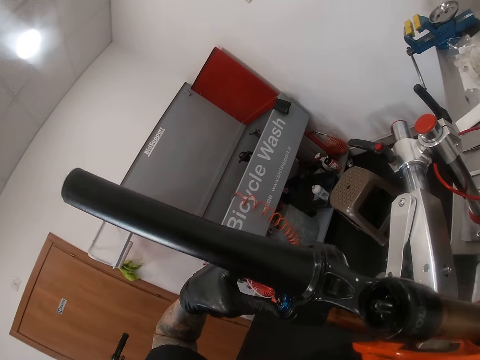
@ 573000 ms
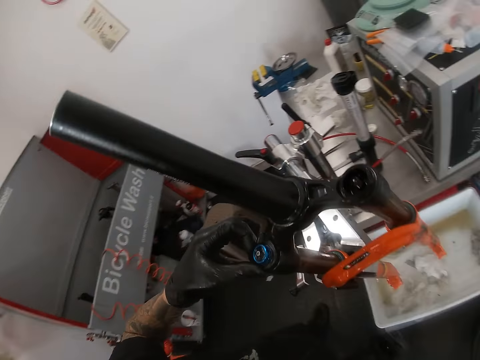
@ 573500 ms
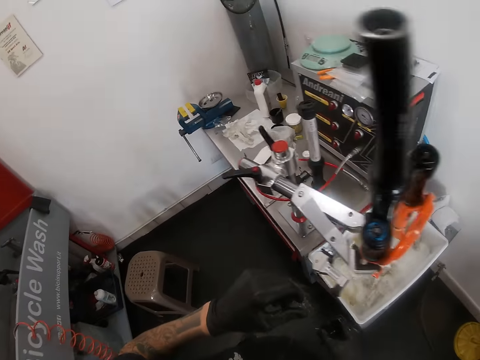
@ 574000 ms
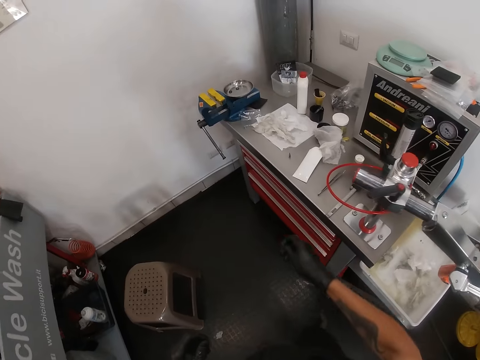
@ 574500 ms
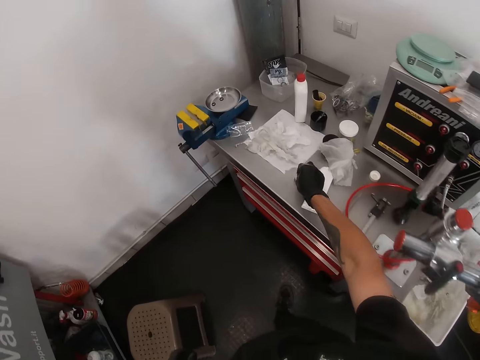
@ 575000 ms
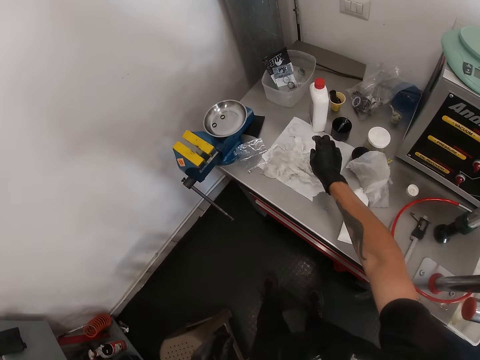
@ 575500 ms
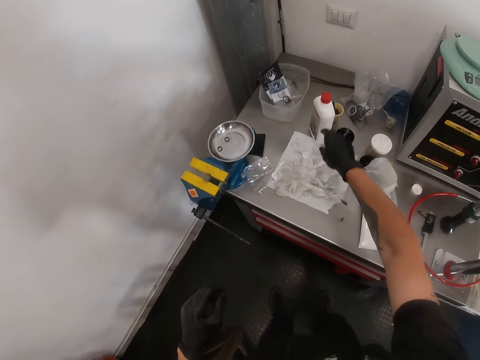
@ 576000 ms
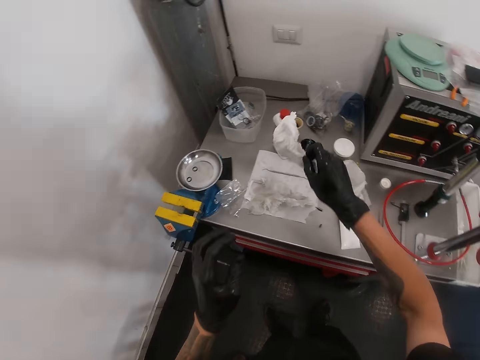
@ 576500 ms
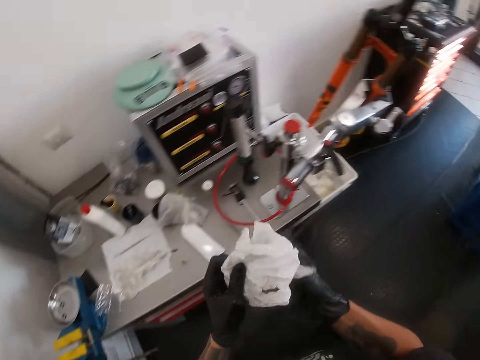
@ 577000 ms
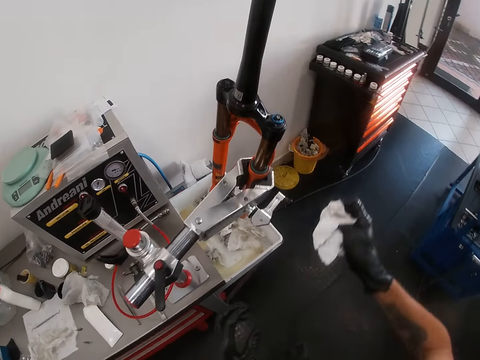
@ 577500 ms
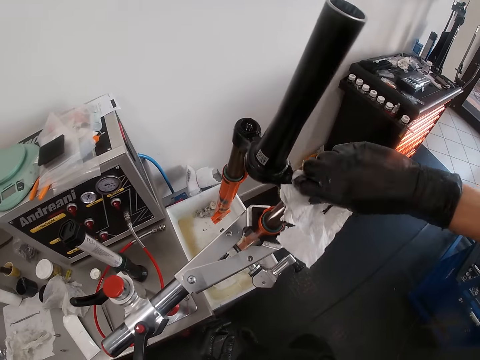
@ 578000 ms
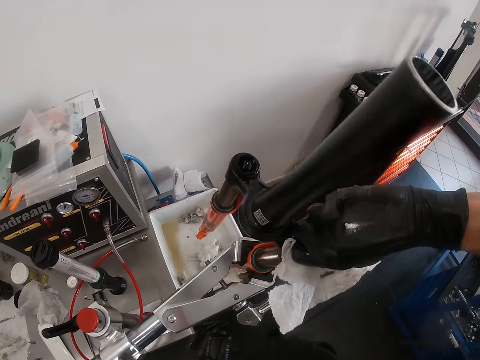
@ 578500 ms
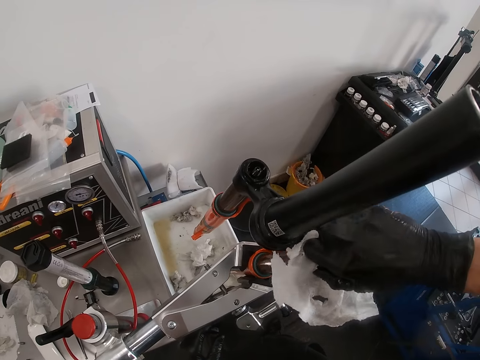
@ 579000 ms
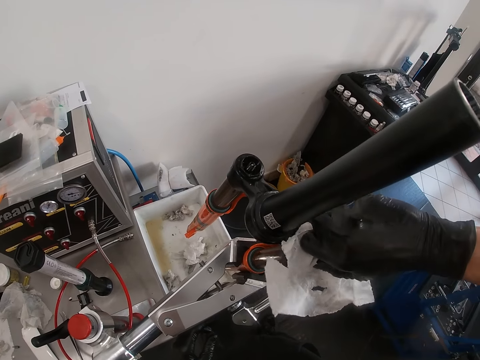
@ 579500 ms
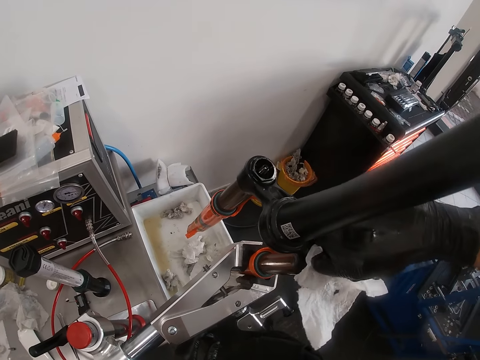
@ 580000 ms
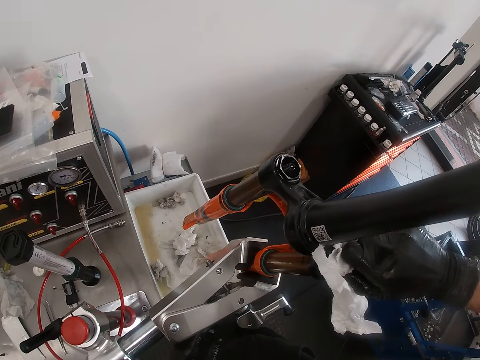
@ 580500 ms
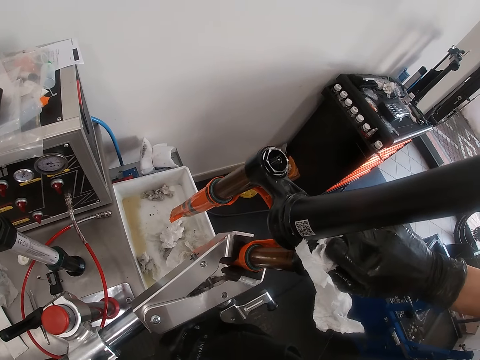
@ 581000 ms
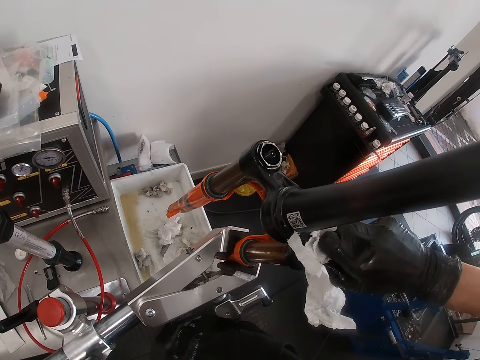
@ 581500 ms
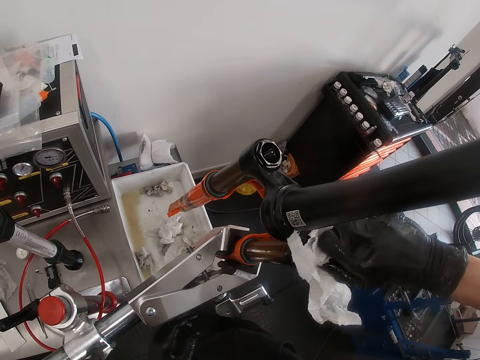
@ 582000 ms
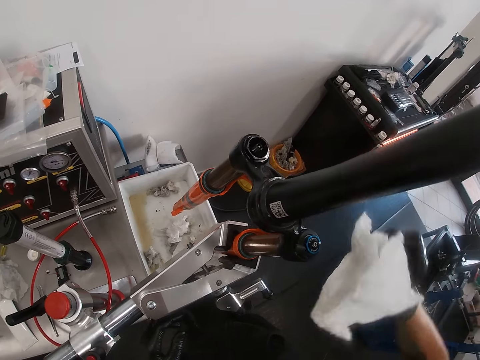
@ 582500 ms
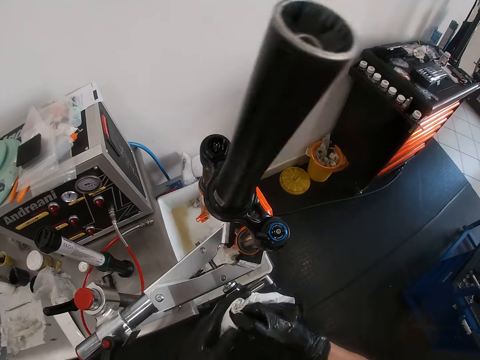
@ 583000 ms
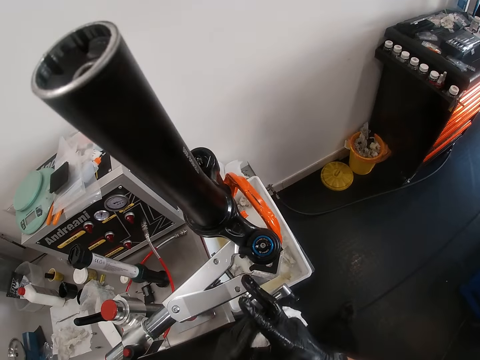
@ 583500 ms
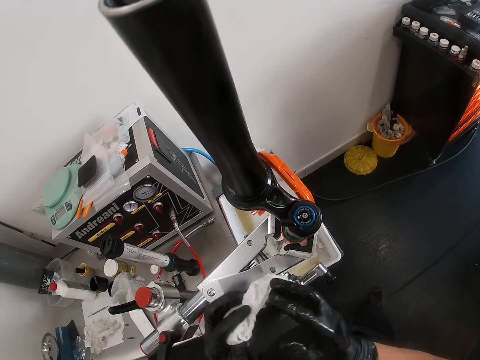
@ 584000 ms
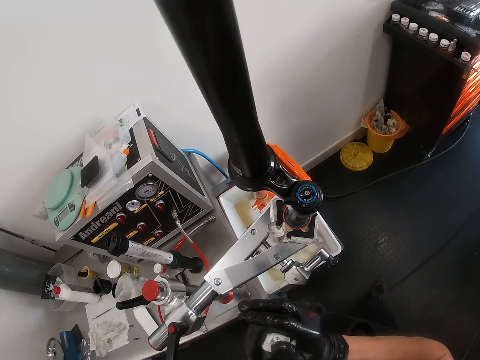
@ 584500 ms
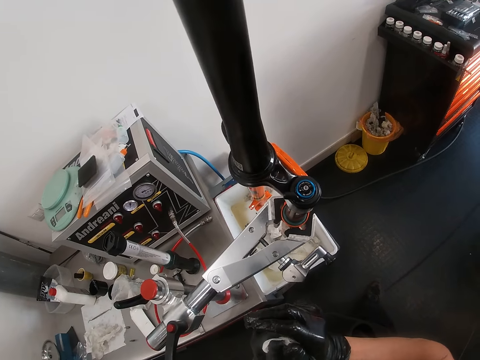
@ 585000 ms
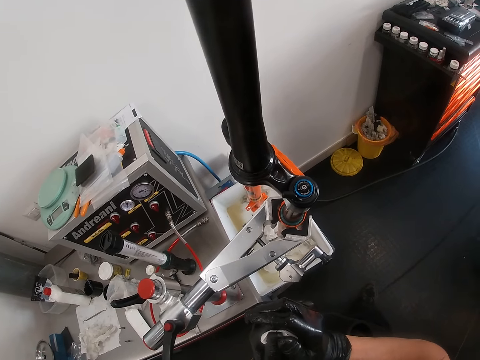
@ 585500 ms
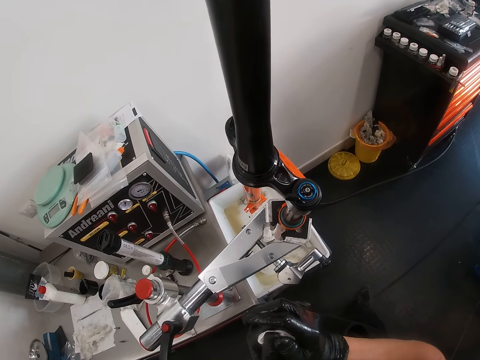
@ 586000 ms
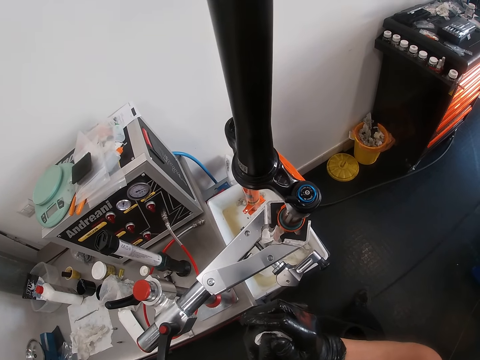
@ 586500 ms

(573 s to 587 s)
The camera wearer places a screwdriver on the workshop table with his right hand. He picks up a napkin or tissue paper from the workshop table with his right hand. He adjusts the napkin with both hands and folds the tissue paper in the hands. He loosens the knob on the bicycle fork with the napkin in his right hand. He spins the bolt in the bicycle frame. He wipes his hands with the napkin in his hands. He folds the tissue paper in the hands.

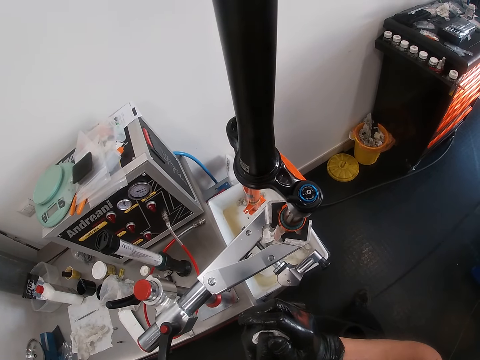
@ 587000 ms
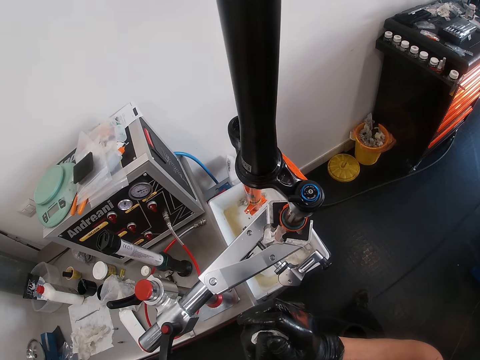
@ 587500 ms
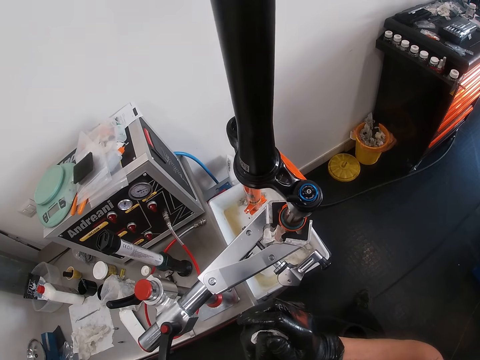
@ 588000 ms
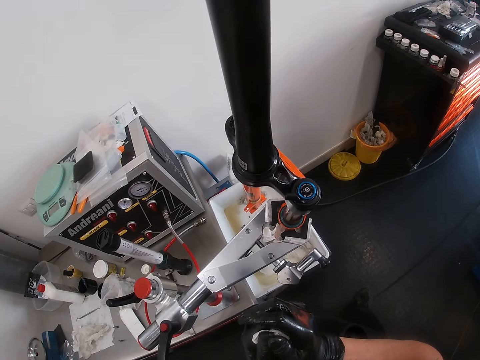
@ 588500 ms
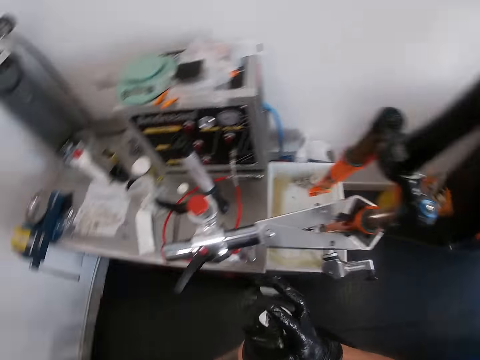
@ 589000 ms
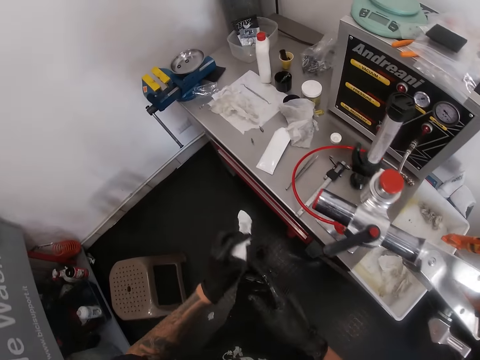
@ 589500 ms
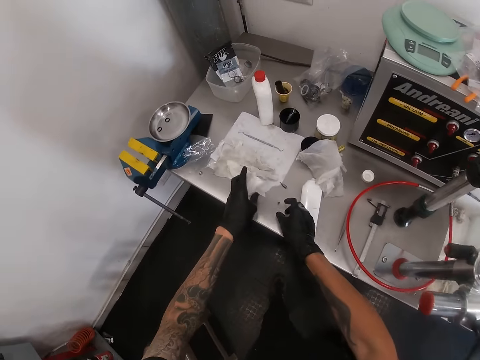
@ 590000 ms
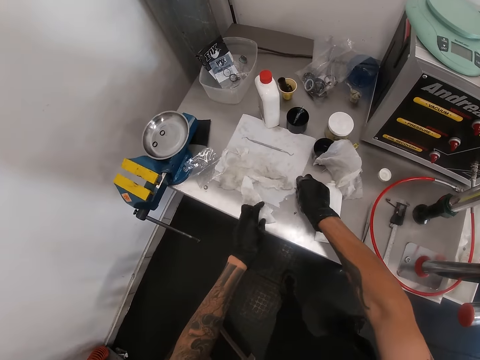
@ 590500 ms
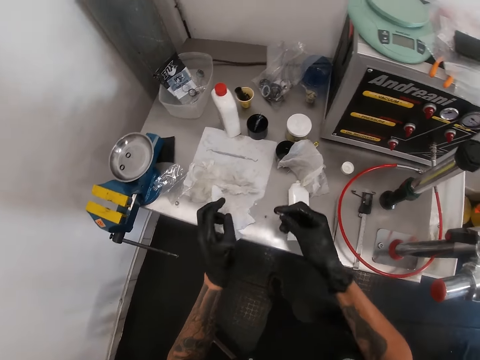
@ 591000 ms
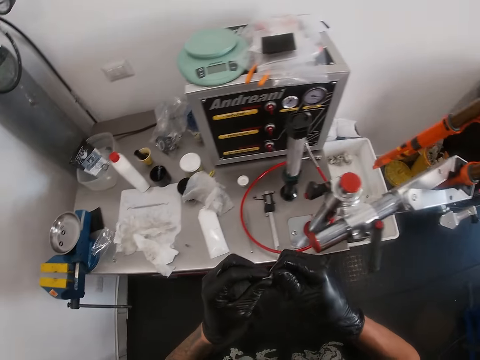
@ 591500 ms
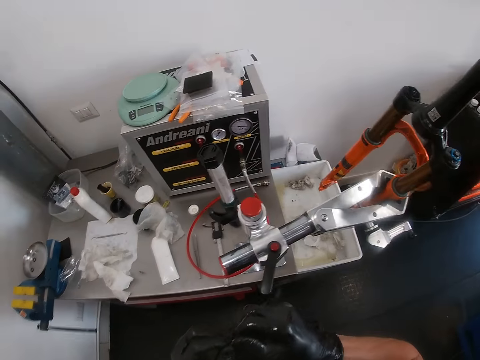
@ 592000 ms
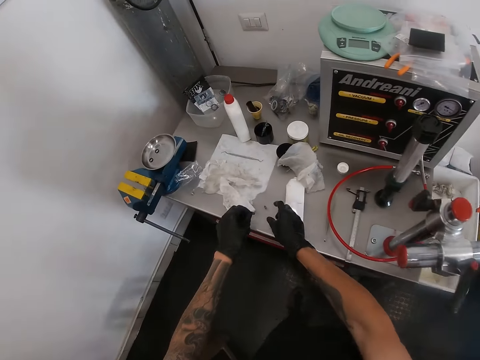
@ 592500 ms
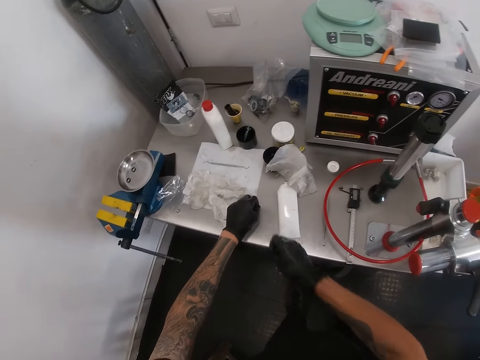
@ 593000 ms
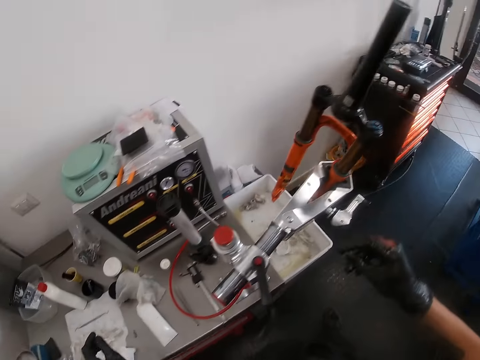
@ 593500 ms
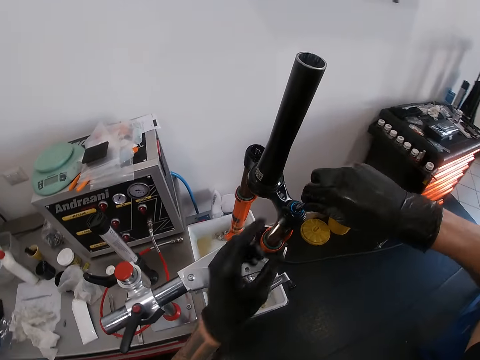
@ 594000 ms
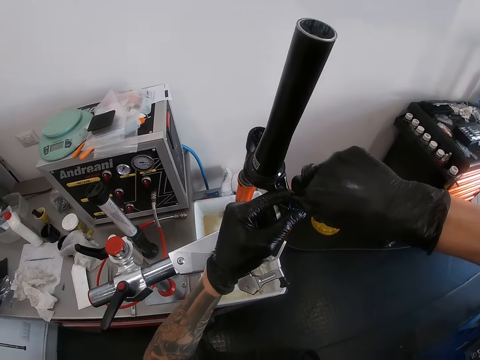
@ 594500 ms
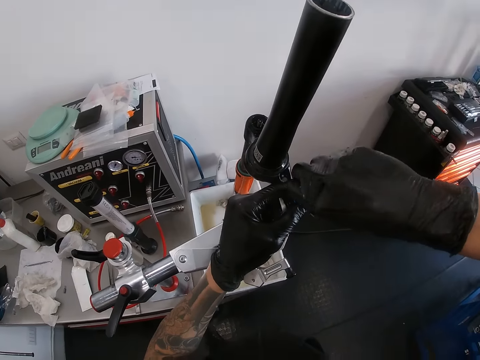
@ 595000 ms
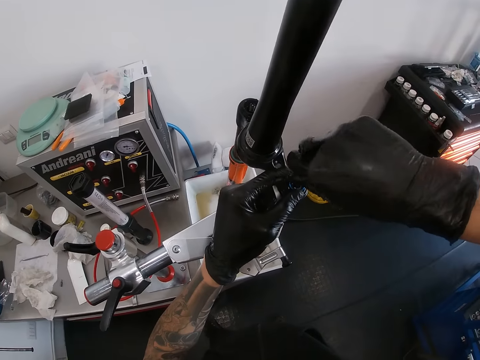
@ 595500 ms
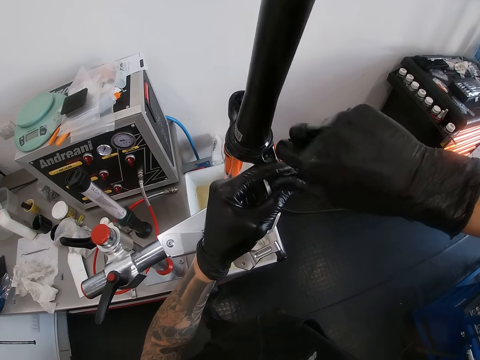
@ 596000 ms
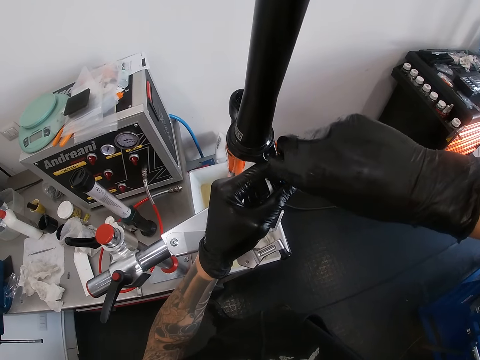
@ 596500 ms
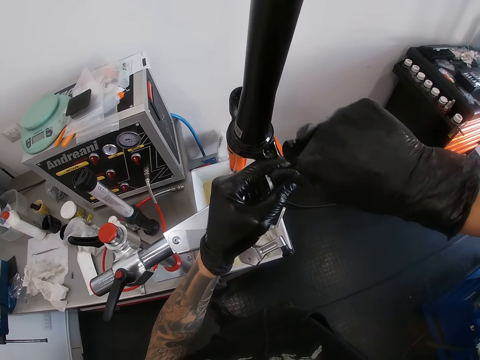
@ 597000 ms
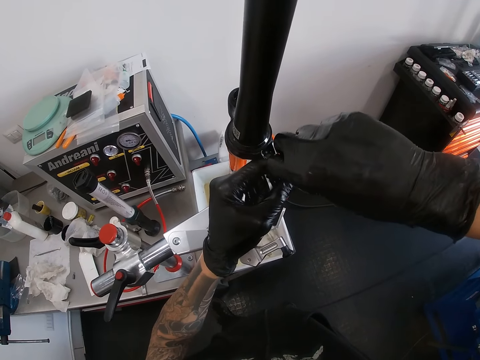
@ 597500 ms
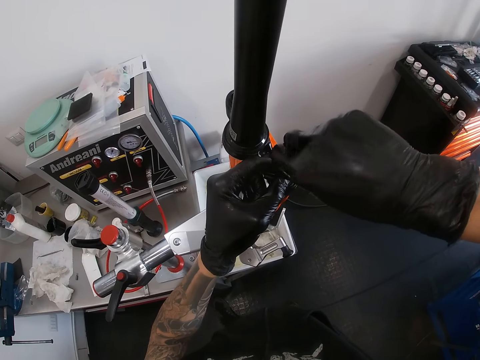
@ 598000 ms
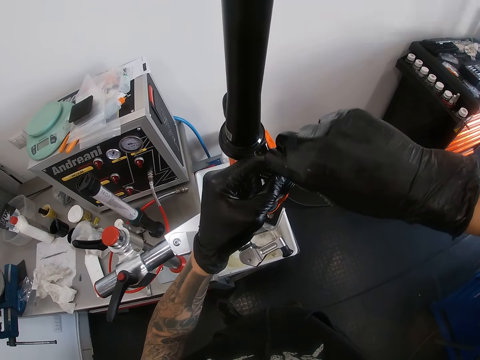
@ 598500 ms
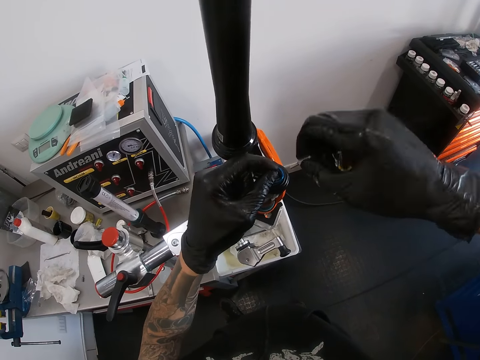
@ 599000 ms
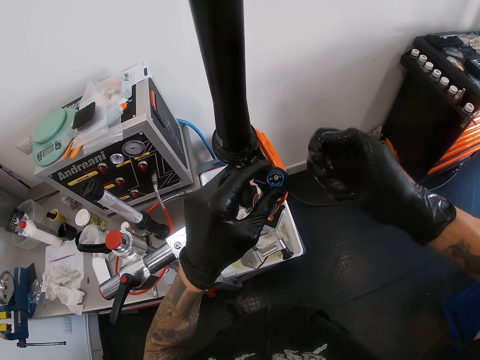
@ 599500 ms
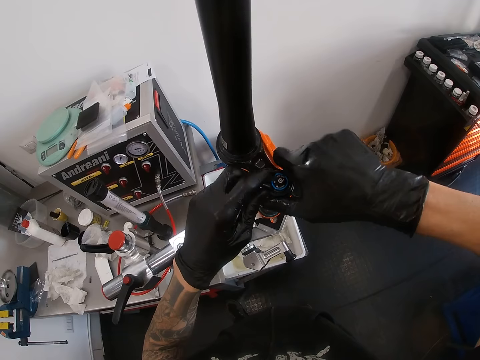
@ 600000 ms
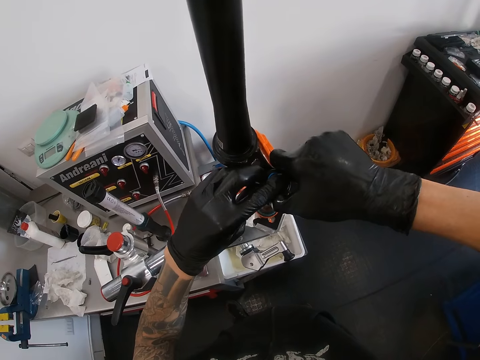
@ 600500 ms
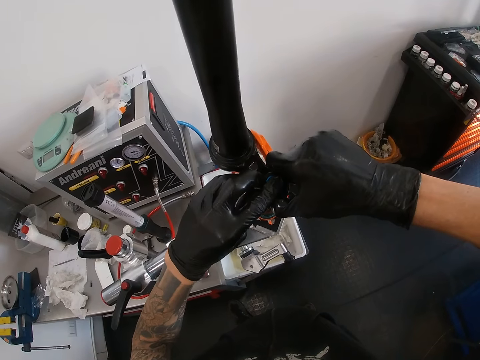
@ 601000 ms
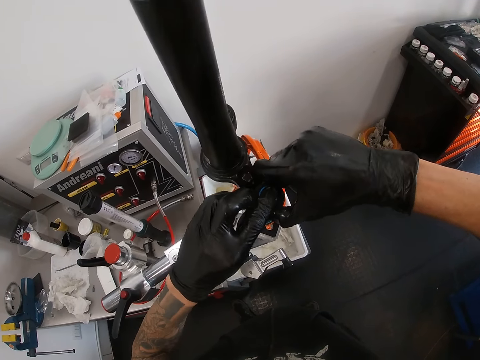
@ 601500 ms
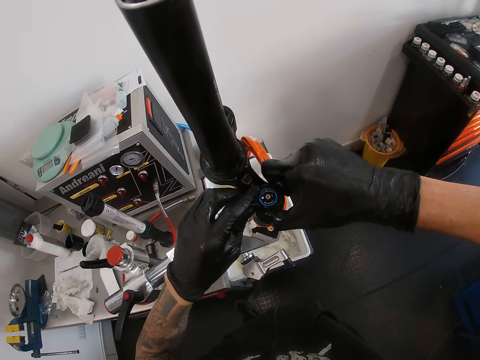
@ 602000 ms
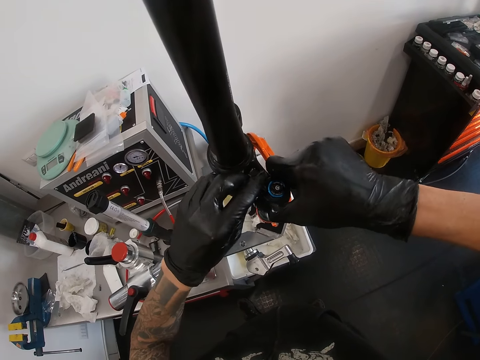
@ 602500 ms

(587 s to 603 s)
The camera wearer places the napkin in his left hand on the workshop table. He picks up a screwdriver from the workshop table with his right hand. He passes the screwdriver in his right hand to his left hand. He places the screwdriver in his left hand on the workshop table. He picks up the screwdriver from the workshop table with his right hand. He loosens the knob of the bicycle fork with the screwdriver in his right hand. He places his left hand on the bicycle fork knob on the workshop table. He removes something from the bicycle frame. He loosens the knob on the bicycle fork with both hands.
